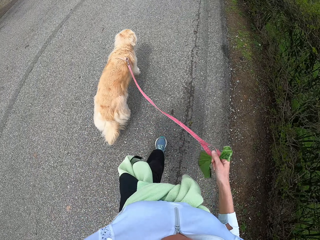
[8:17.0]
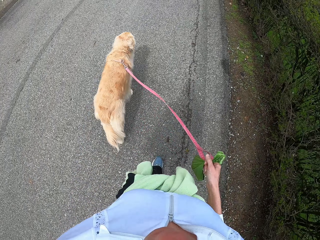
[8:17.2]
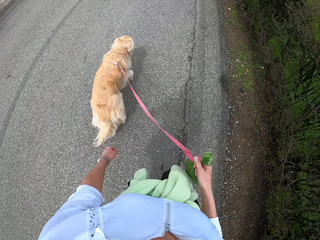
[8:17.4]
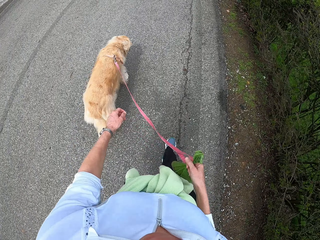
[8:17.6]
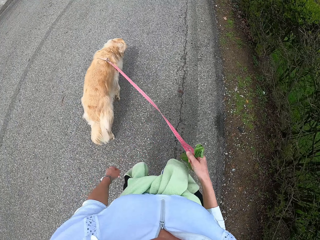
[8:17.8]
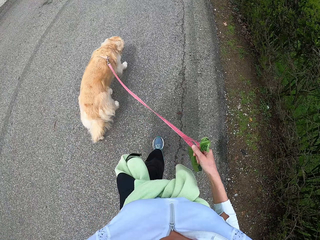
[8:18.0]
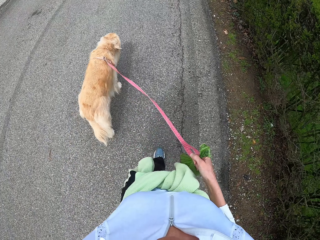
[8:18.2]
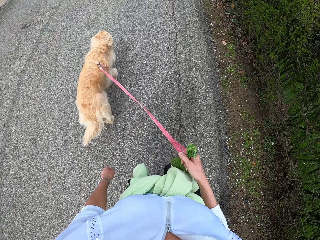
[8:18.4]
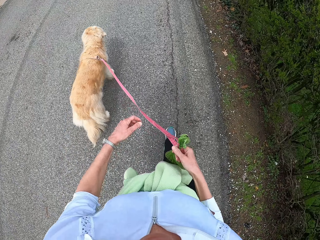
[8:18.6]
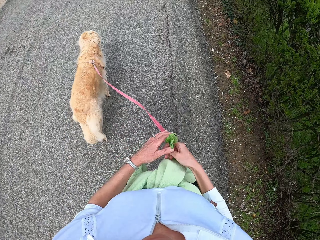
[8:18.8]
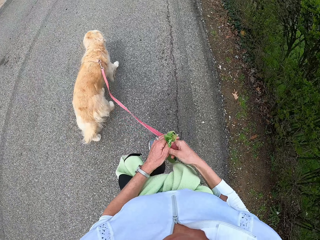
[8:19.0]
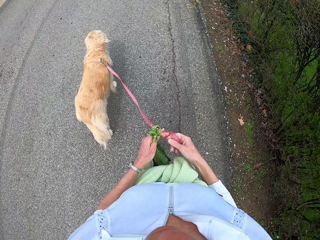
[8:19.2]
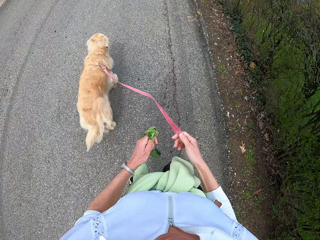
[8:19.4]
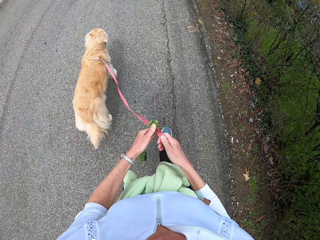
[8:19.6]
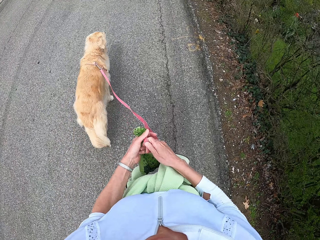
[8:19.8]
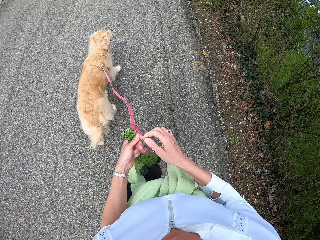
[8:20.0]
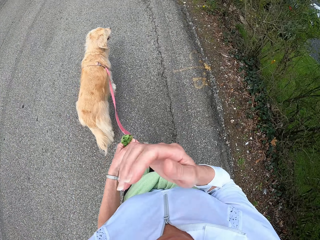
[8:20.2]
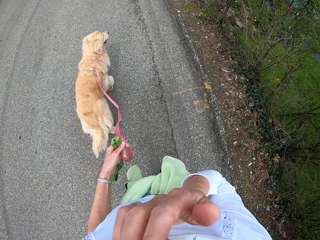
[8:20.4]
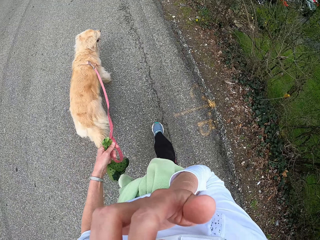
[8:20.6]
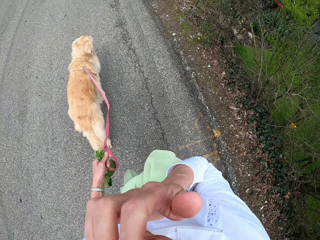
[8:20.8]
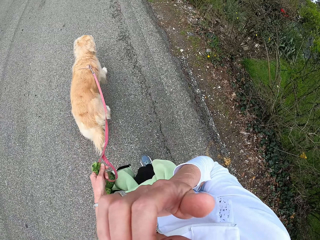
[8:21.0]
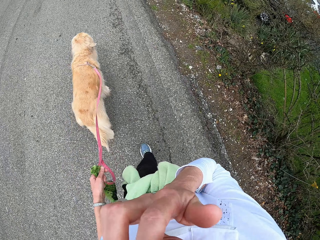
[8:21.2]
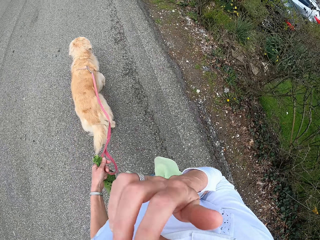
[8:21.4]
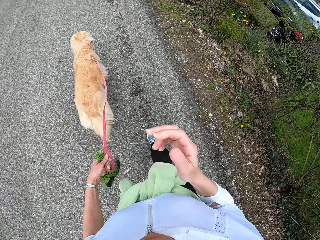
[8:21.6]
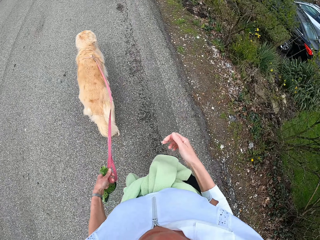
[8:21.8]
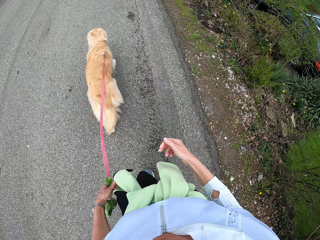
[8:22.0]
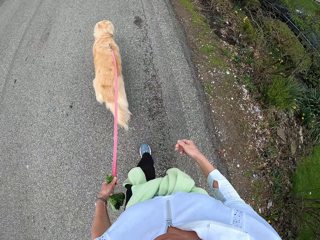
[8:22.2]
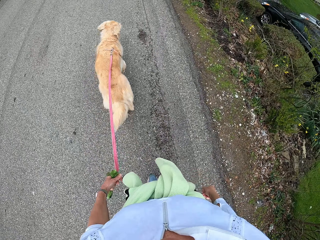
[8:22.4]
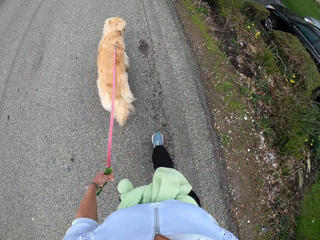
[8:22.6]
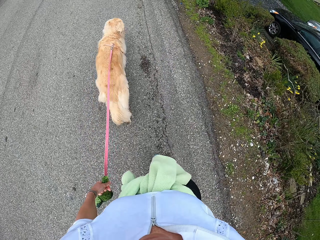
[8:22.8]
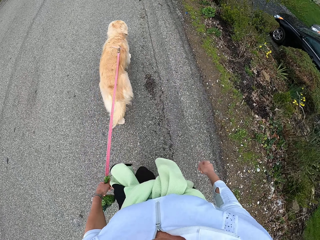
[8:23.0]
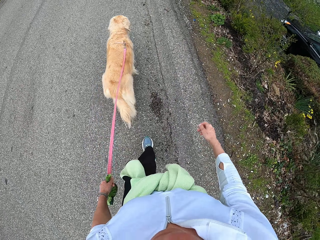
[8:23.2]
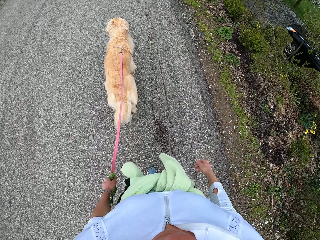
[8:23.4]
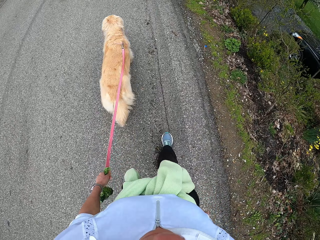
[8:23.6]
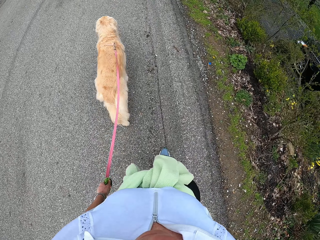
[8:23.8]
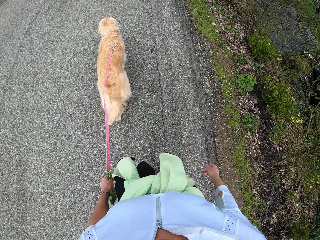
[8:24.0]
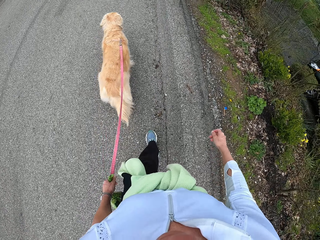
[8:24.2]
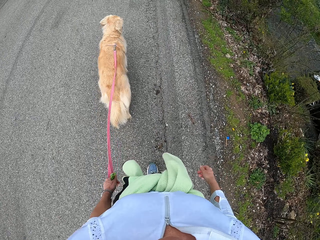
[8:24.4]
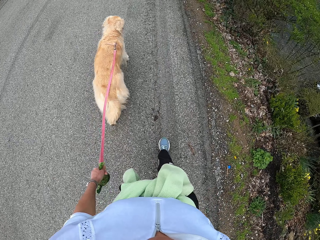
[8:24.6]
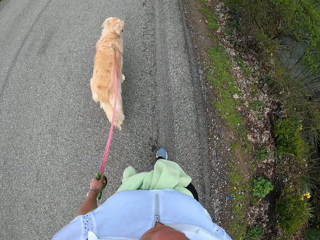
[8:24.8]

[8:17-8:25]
The camera wearer takes something with the left hand. They exchange the dog chain on the left hand.

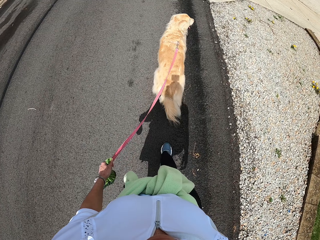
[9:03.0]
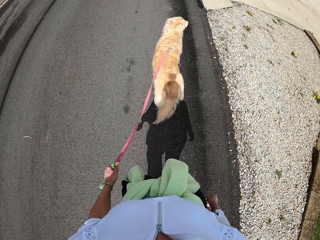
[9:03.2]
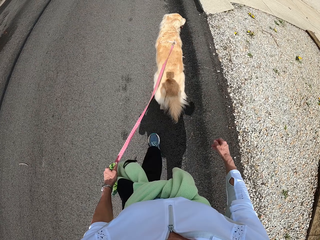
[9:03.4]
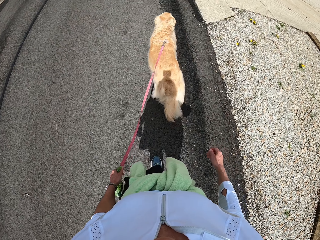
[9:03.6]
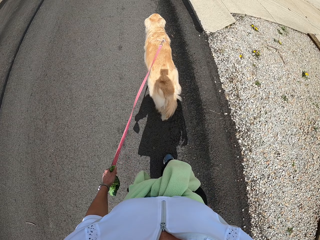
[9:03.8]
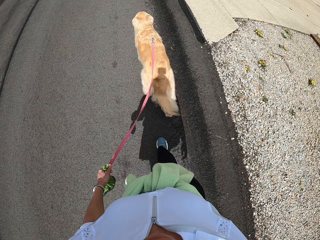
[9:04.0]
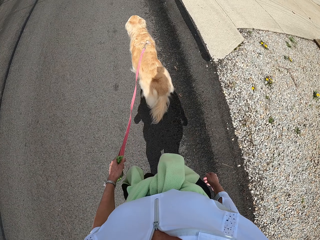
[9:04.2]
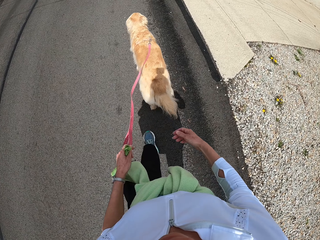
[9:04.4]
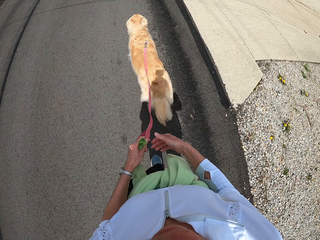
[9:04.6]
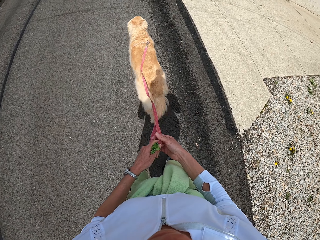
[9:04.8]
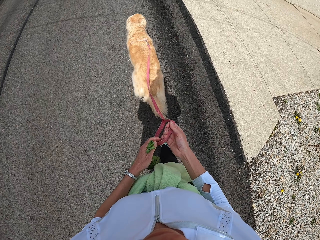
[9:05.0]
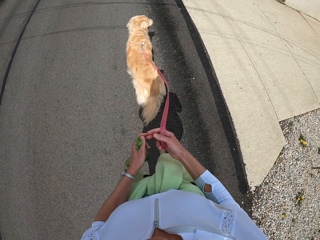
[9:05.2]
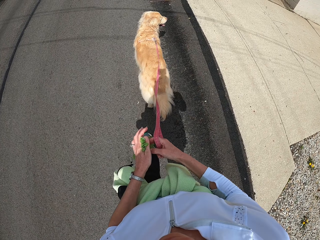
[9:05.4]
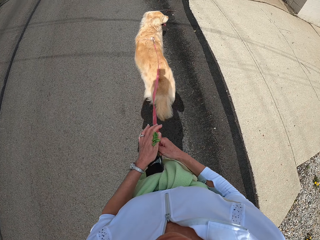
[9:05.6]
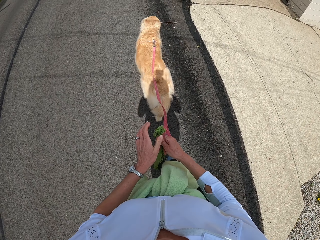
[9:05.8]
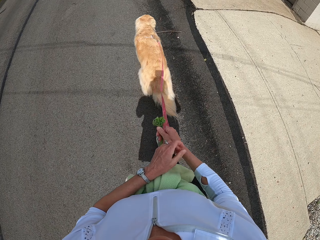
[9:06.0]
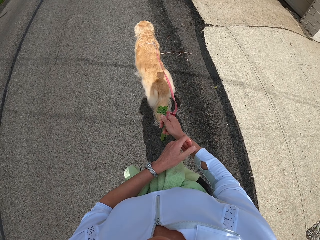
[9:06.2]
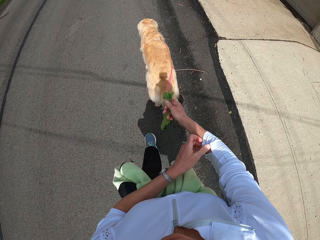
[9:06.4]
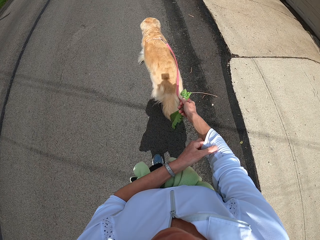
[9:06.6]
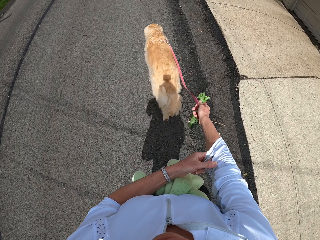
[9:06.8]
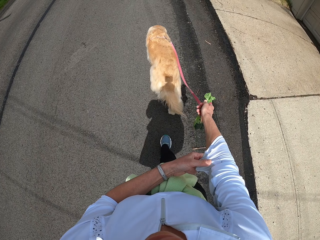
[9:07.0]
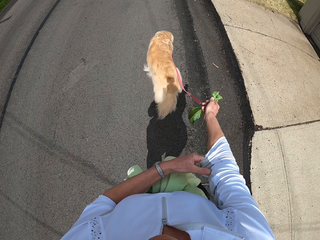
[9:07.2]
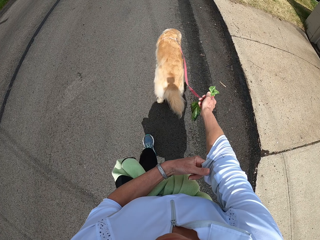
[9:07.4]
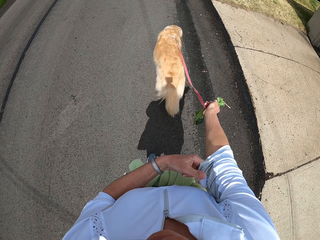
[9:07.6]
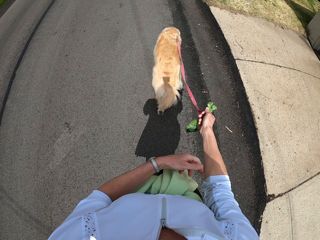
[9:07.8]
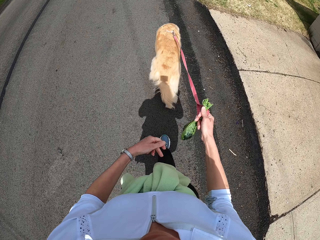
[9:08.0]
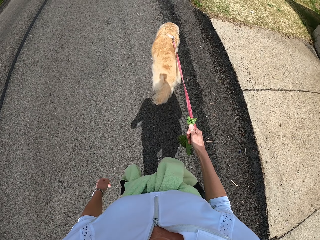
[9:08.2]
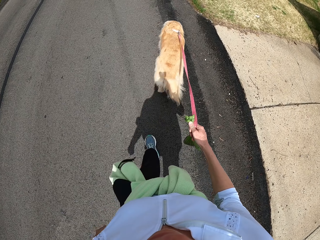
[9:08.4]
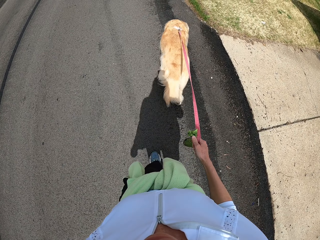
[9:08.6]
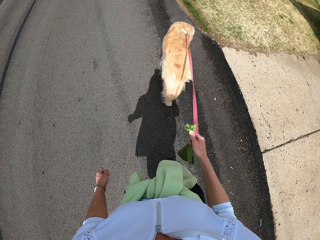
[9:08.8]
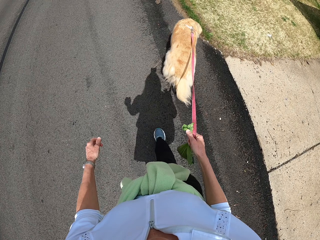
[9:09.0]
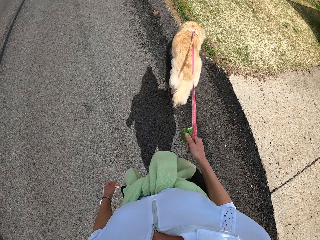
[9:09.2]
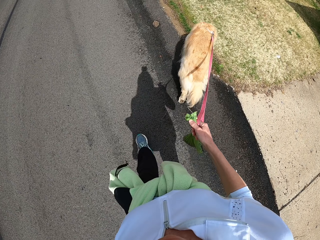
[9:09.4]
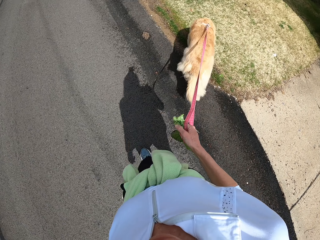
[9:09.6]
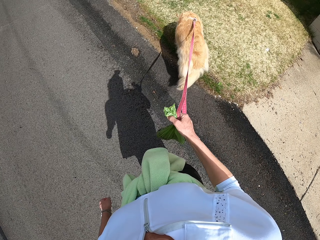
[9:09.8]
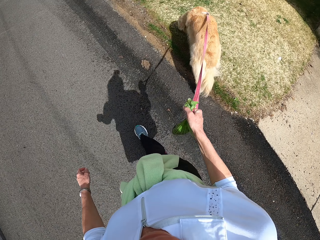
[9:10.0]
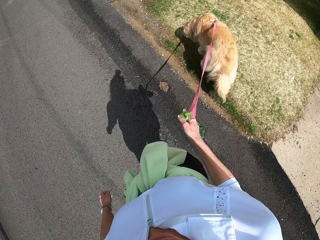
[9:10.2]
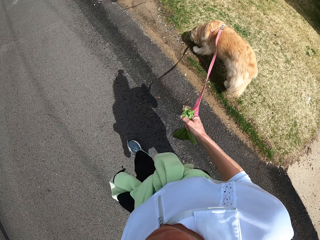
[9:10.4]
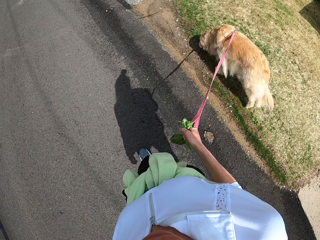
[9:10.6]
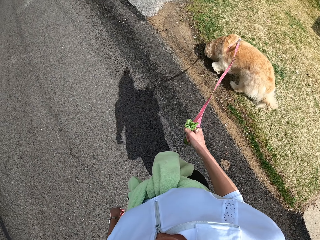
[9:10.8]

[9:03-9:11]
The camera wearer exchanges the dog chain on the right hand. They take something with the right hand.

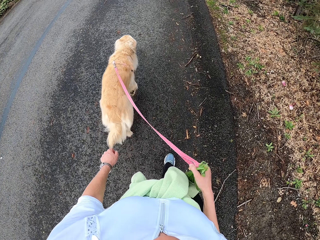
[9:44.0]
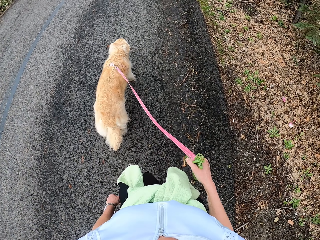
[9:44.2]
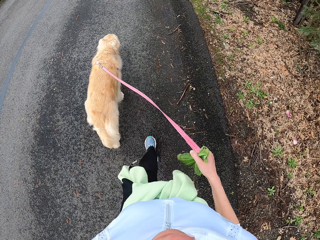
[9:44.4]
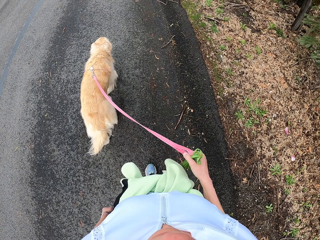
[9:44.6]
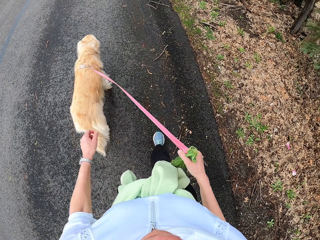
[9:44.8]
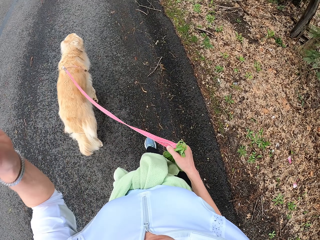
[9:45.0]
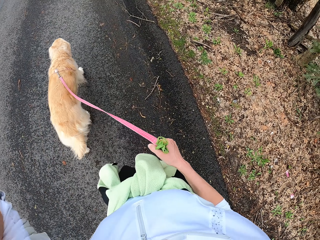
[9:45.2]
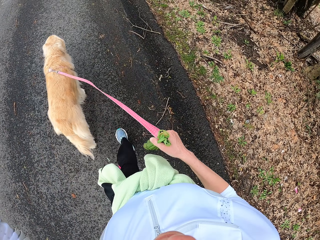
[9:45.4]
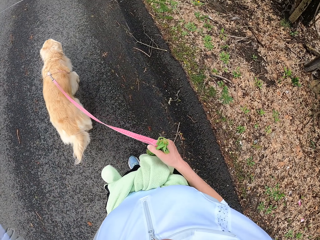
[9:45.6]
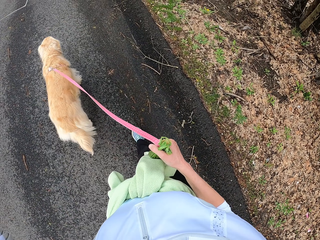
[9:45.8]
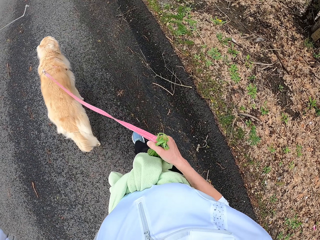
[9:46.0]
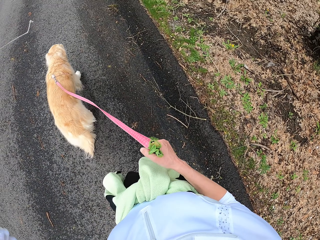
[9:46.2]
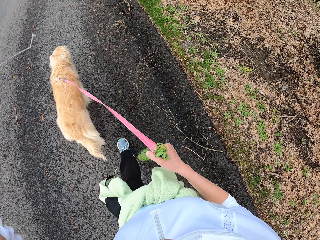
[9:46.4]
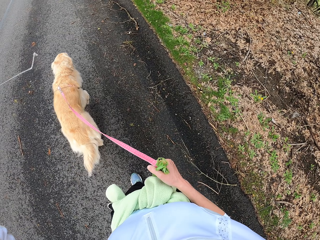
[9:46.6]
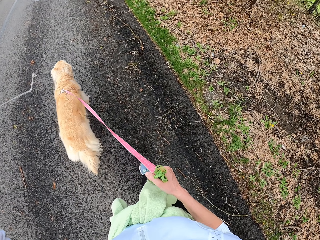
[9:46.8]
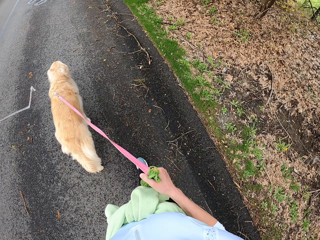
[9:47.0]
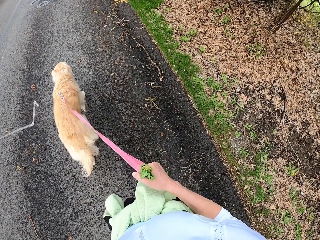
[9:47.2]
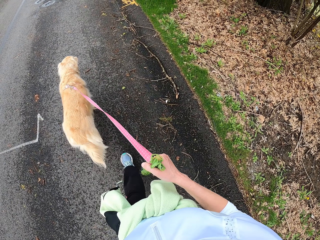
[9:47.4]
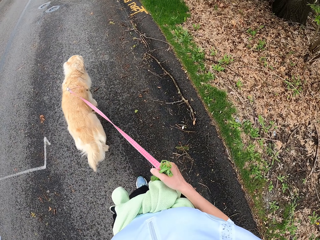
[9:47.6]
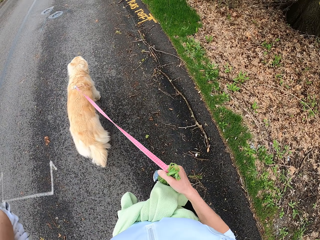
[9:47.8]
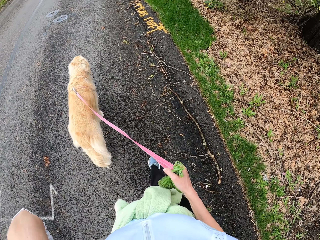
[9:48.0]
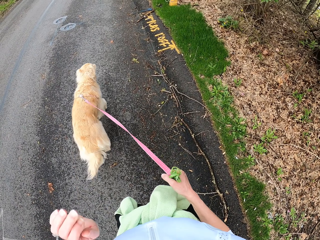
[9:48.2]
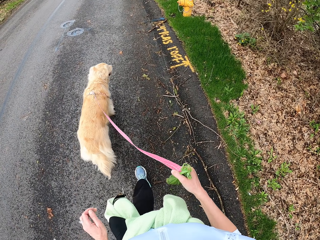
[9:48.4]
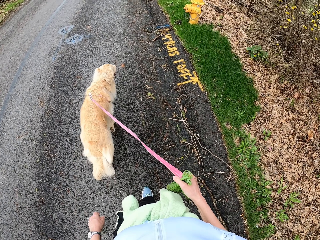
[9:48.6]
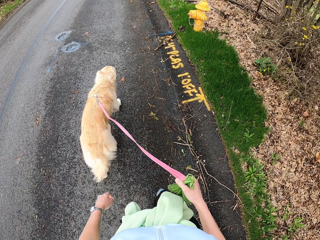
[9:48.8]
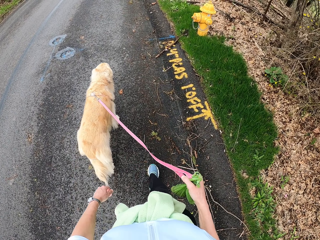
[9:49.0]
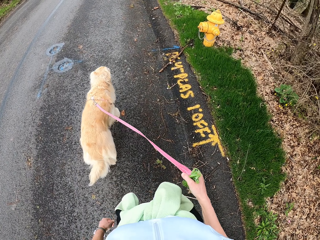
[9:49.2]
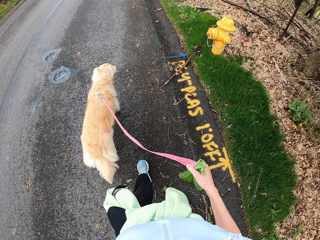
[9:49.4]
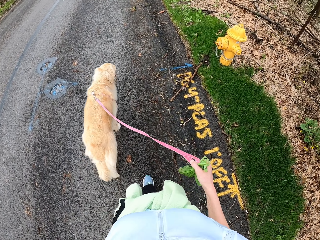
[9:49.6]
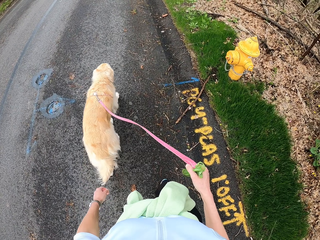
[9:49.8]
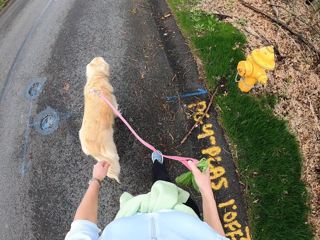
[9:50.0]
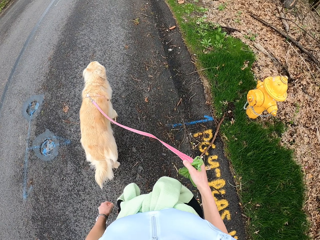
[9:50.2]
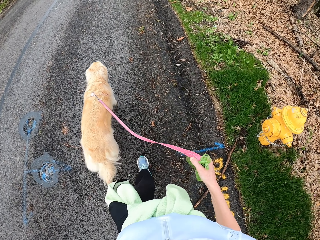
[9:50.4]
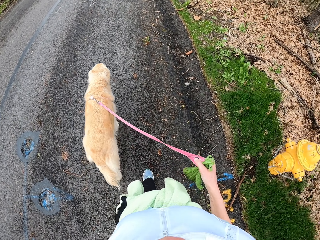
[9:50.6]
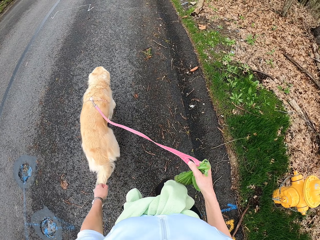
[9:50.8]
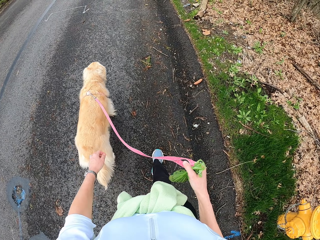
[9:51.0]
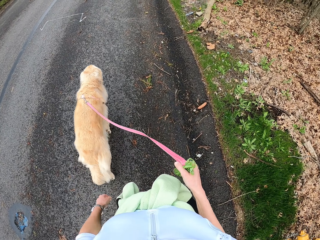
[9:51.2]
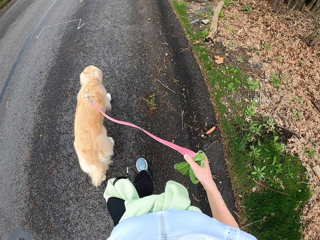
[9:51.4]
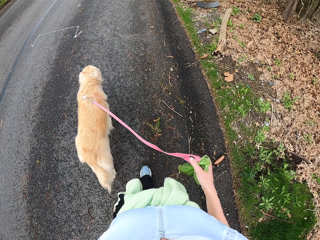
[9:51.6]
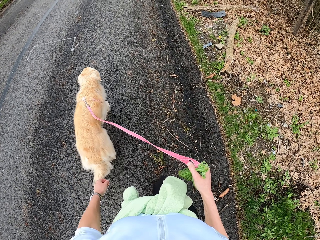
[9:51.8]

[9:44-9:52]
The camera wearer puts a hand up. They scratch the head by the left hand. They put the hand down.
